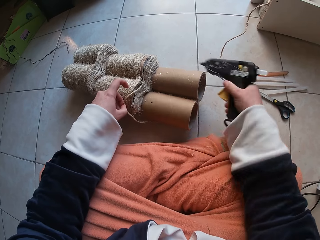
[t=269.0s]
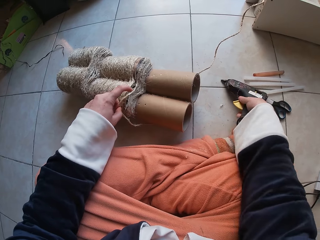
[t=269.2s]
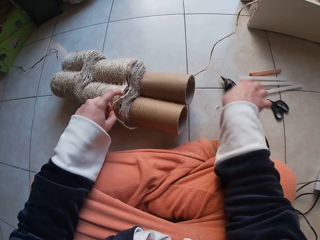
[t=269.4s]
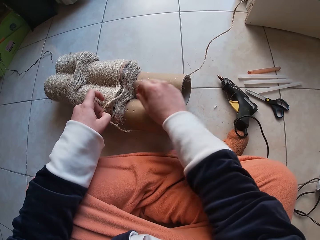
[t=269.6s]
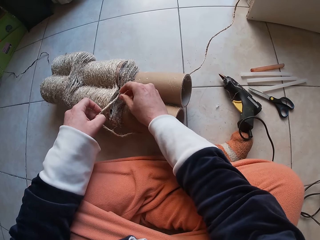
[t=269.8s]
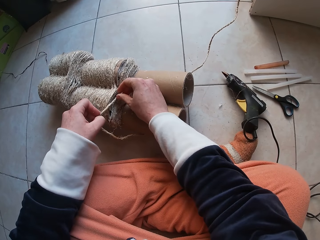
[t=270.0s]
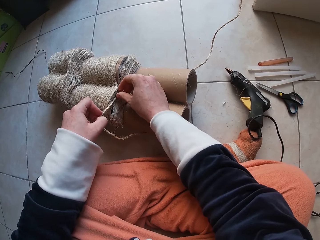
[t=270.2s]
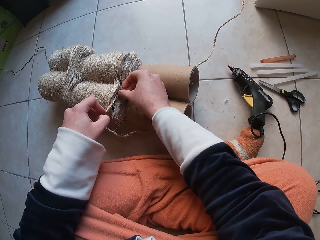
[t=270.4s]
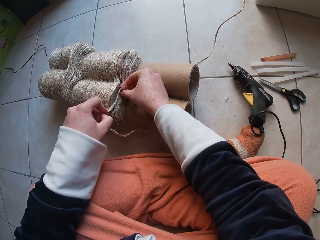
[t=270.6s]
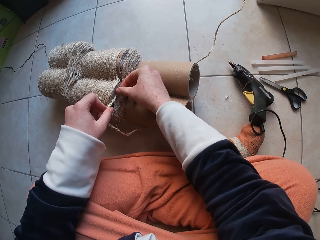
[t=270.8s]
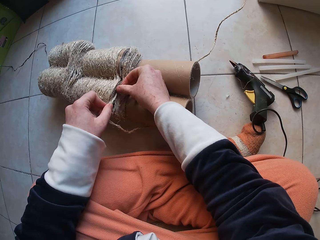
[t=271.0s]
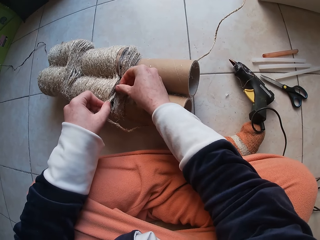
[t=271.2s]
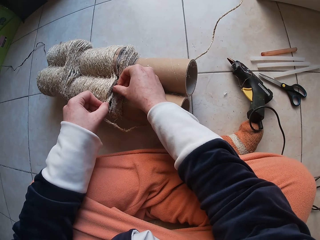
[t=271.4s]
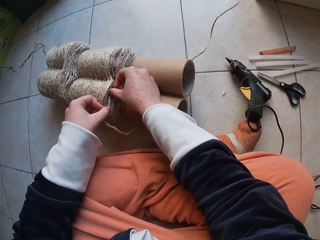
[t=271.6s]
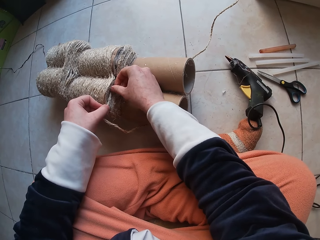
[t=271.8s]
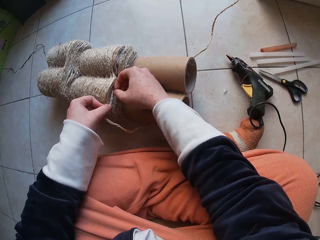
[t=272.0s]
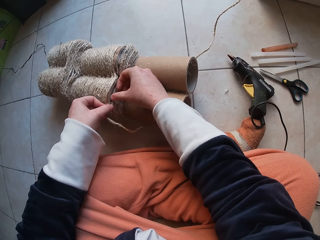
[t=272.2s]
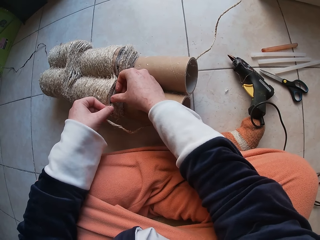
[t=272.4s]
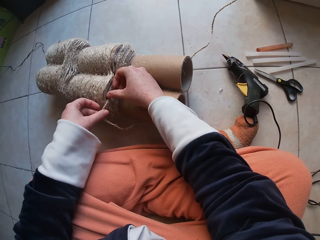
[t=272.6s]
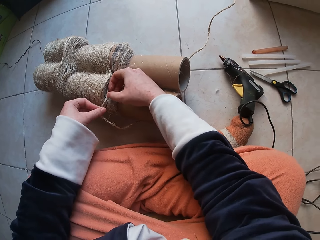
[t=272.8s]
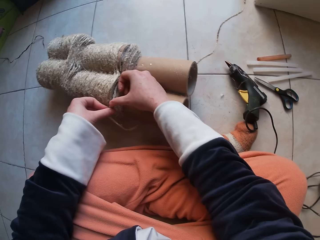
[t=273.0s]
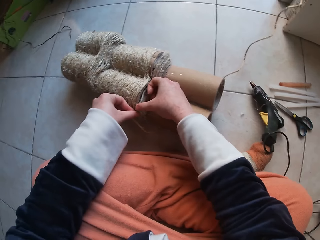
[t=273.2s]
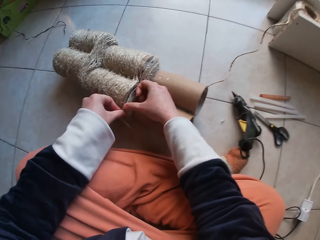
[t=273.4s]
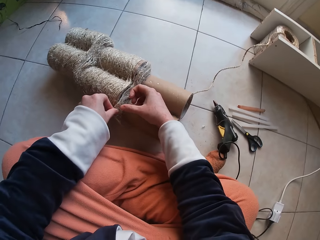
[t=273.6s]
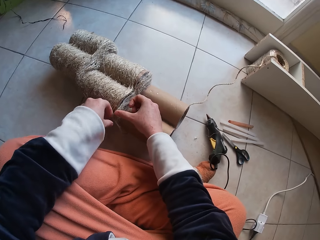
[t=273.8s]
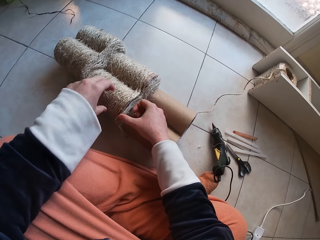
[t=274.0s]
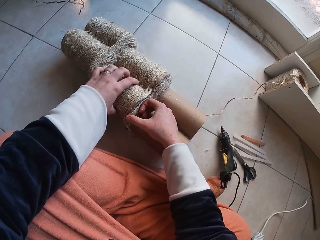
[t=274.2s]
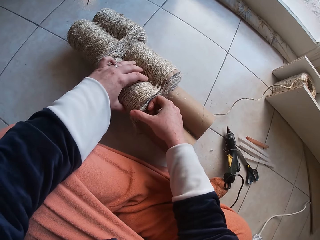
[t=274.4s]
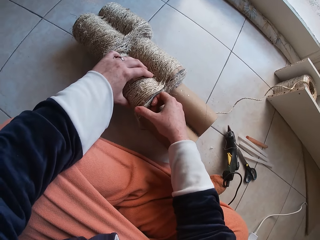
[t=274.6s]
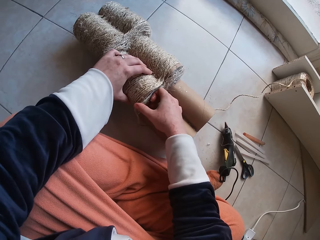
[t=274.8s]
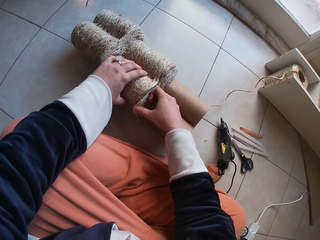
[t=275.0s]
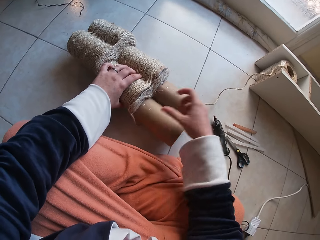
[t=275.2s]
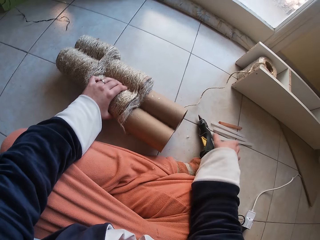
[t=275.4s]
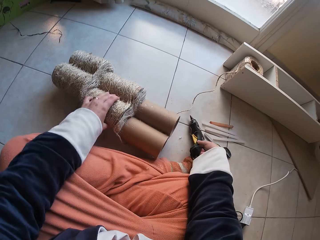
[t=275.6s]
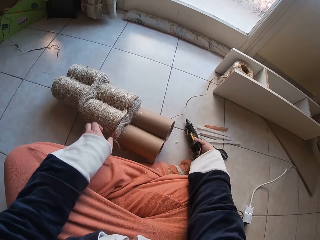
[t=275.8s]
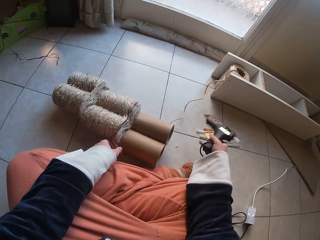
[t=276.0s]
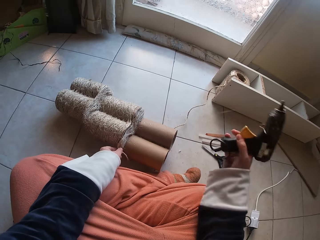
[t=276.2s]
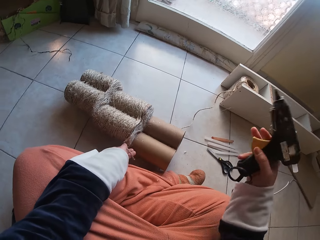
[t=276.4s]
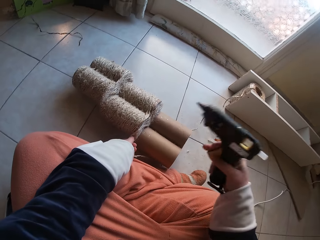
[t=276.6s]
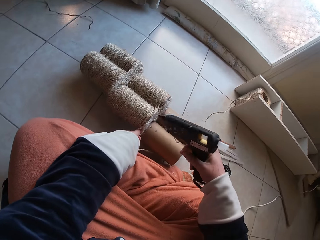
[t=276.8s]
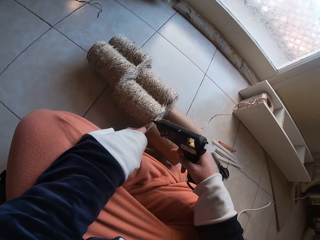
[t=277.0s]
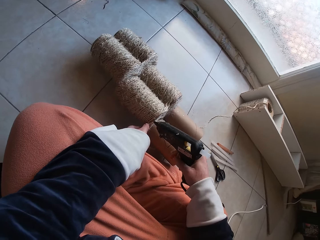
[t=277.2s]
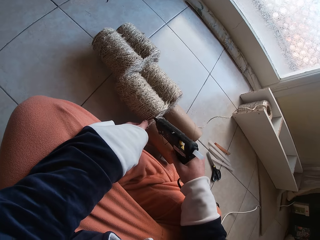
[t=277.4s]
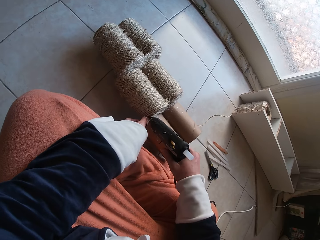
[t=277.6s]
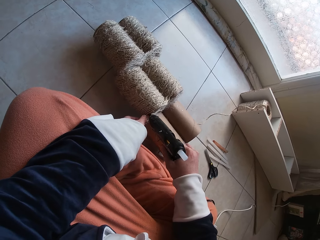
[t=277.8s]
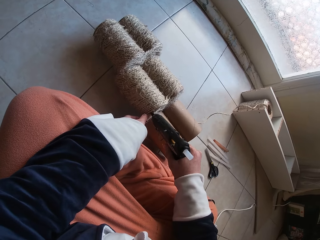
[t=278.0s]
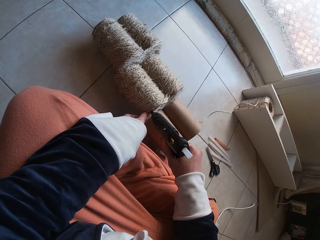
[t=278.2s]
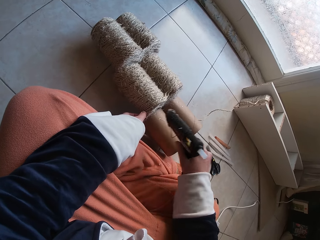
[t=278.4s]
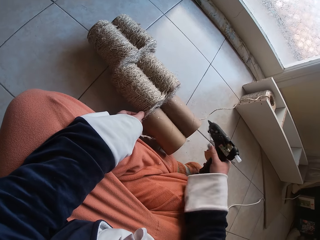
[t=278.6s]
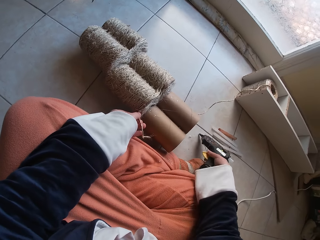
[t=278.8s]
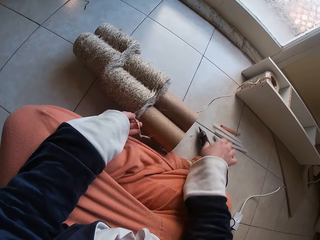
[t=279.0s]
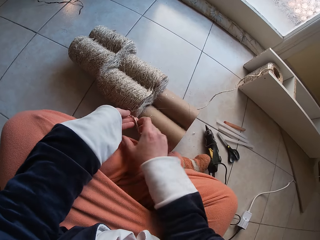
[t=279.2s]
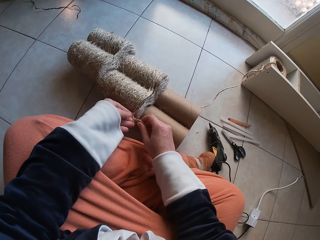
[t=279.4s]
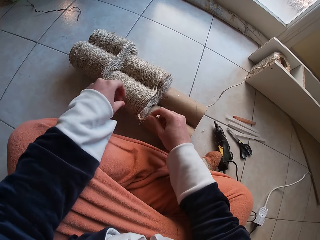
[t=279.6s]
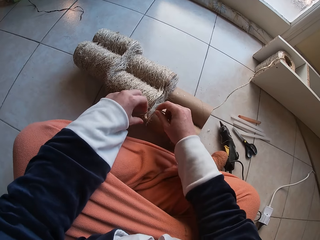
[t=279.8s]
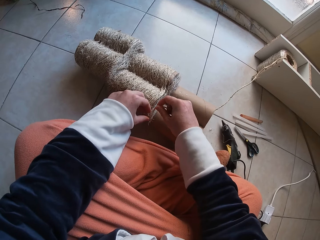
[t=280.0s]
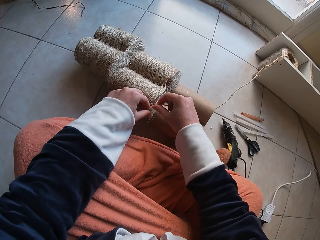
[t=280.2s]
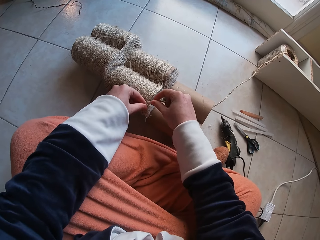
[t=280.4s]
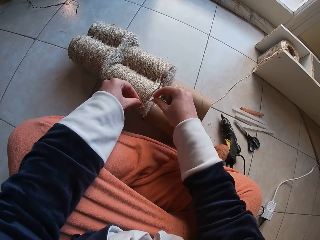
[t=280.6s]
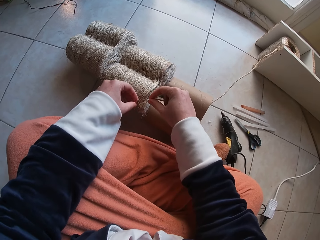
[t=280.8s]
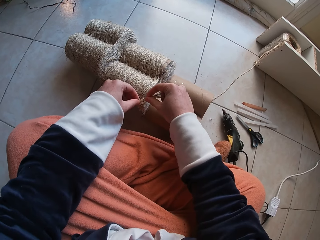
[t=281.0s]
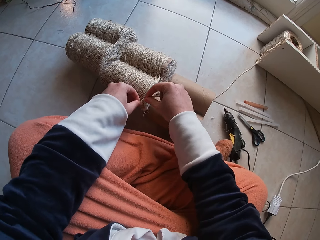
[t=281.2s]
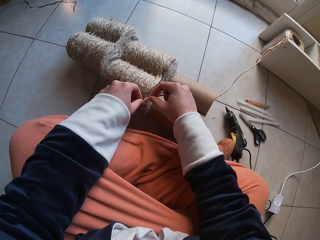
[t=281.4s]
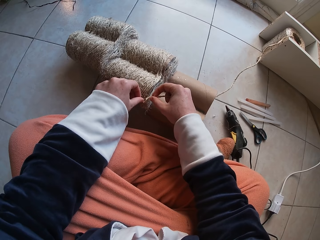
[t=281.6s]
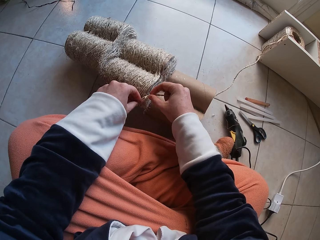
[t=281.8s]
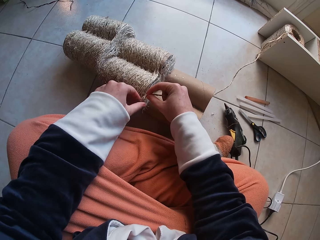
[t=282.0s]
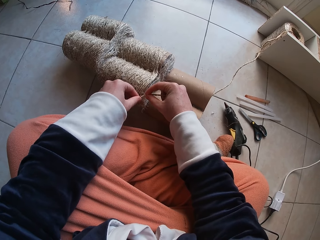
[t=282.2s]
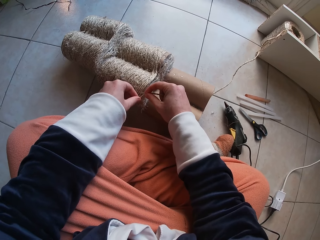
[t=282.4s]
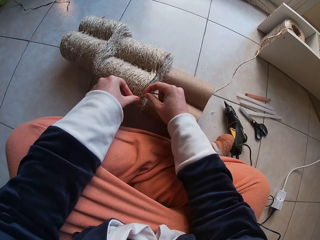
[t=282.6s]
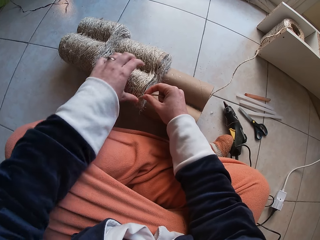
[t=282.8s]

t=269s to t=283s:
The camera wearer drops the glue gun in her right hand on the floor. She attaches the thread in her left hand on the cardboard tube on the floor with her right hand. She picks up the glue gun on the floor with her right hand. She holds the glue gun. She applies glue on the cardboard tube on the floor with the glue gun in her right hand. She drops the glue gun in her right hand on the floor. She attaches the thread in her left hand on the cardboard tube on the floor with her right hand.

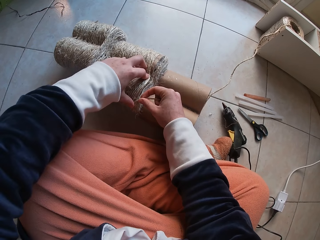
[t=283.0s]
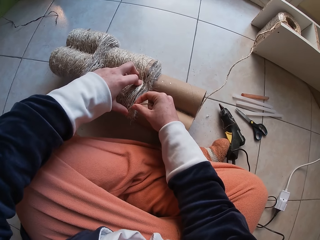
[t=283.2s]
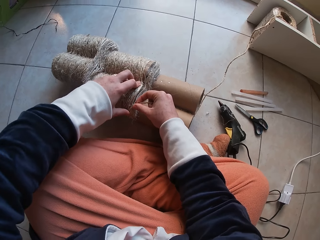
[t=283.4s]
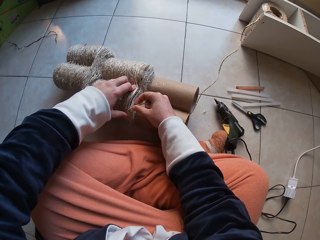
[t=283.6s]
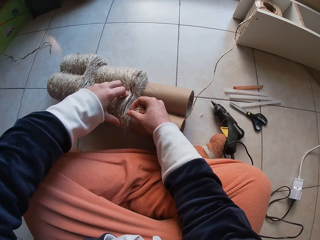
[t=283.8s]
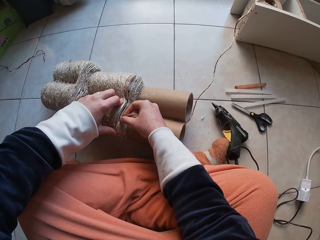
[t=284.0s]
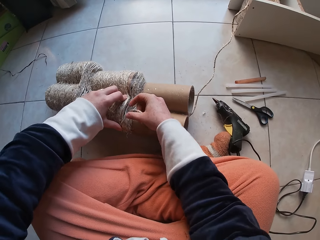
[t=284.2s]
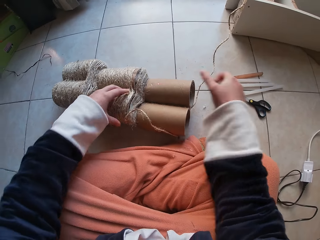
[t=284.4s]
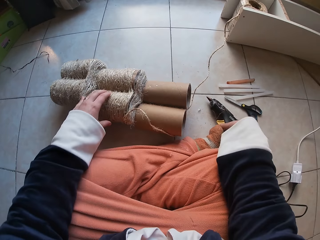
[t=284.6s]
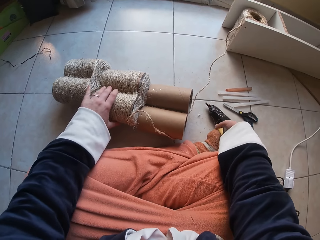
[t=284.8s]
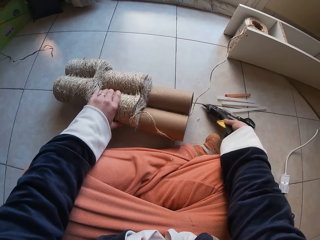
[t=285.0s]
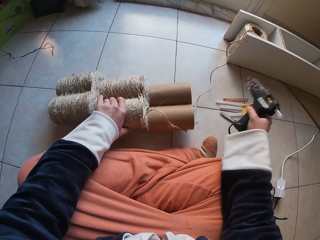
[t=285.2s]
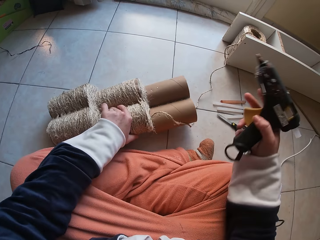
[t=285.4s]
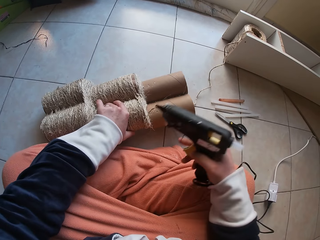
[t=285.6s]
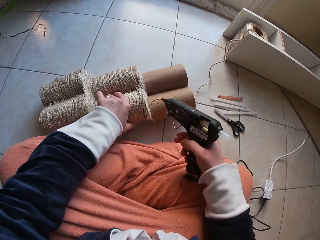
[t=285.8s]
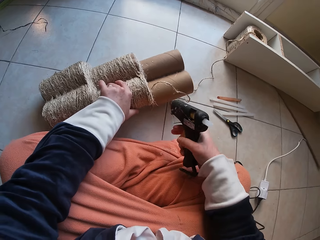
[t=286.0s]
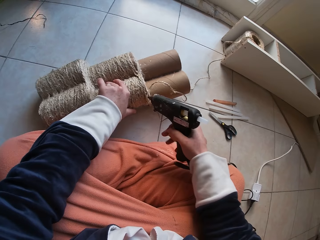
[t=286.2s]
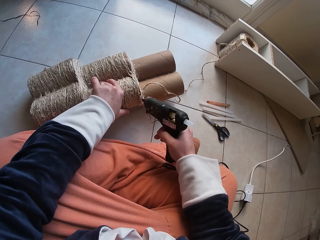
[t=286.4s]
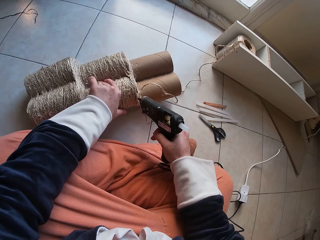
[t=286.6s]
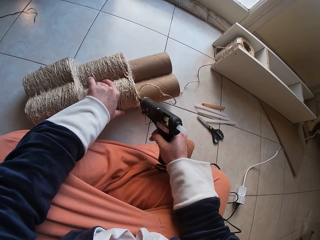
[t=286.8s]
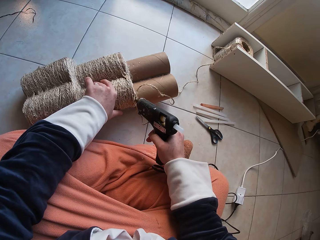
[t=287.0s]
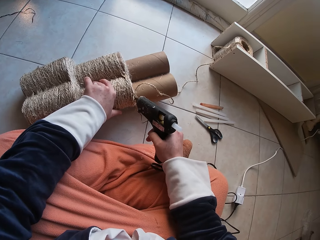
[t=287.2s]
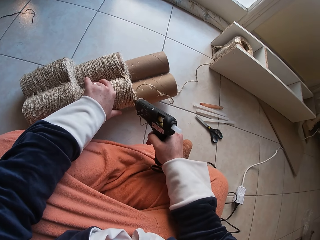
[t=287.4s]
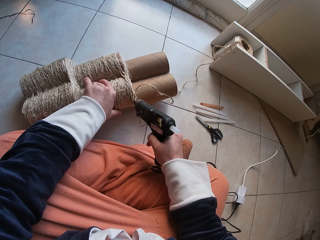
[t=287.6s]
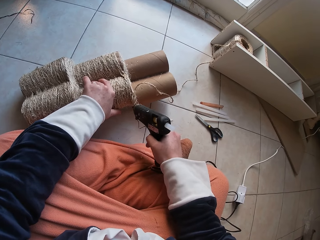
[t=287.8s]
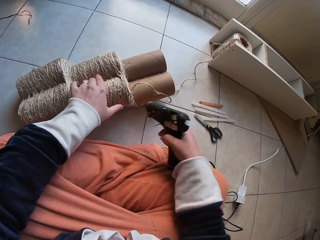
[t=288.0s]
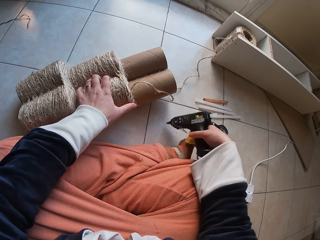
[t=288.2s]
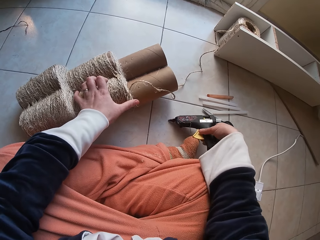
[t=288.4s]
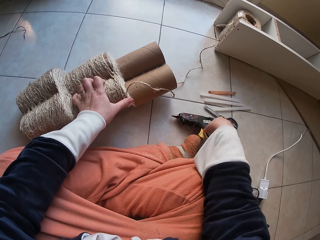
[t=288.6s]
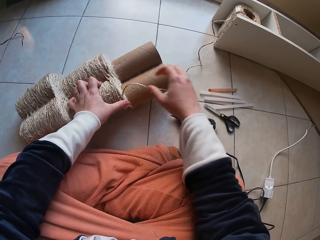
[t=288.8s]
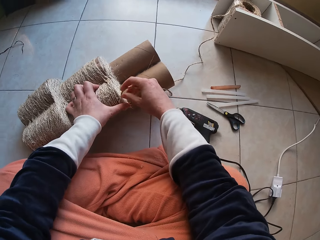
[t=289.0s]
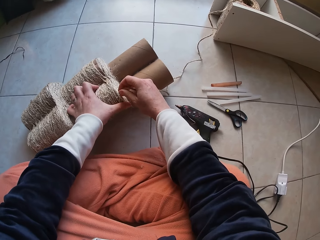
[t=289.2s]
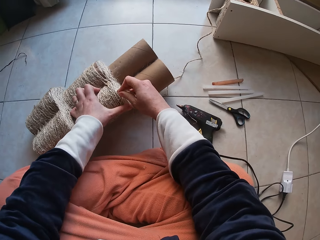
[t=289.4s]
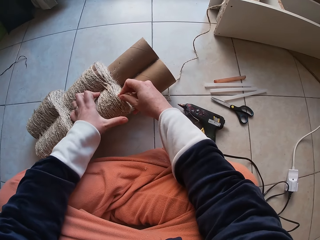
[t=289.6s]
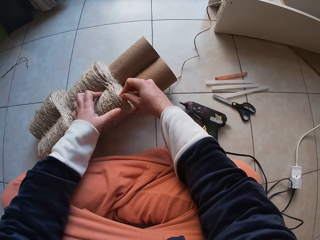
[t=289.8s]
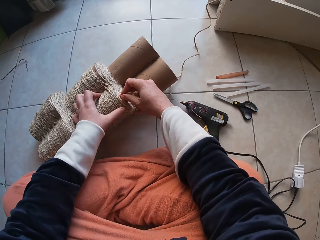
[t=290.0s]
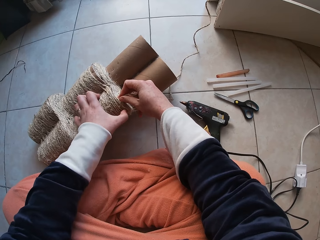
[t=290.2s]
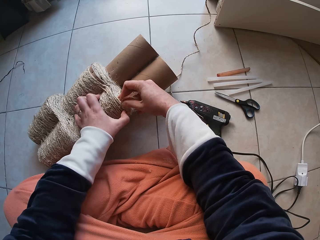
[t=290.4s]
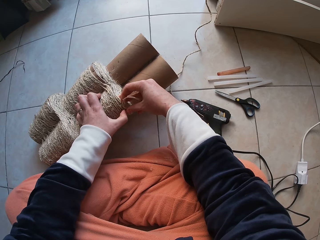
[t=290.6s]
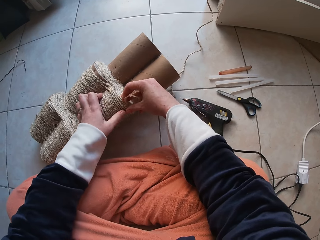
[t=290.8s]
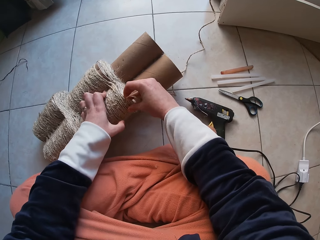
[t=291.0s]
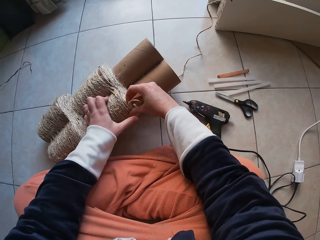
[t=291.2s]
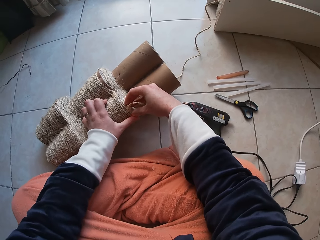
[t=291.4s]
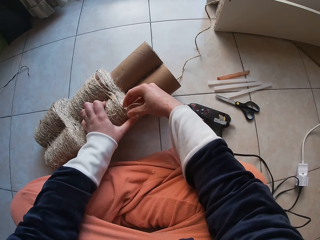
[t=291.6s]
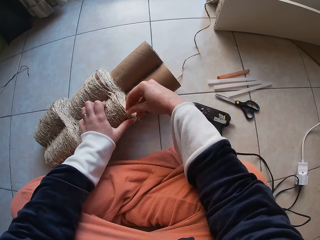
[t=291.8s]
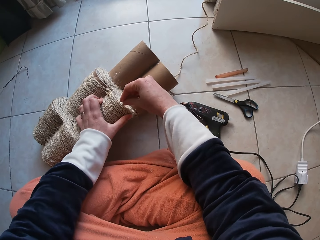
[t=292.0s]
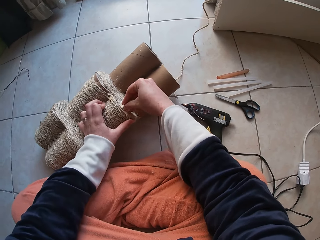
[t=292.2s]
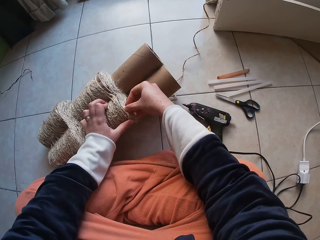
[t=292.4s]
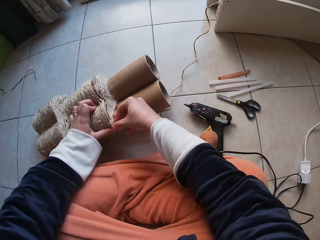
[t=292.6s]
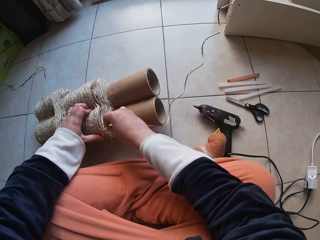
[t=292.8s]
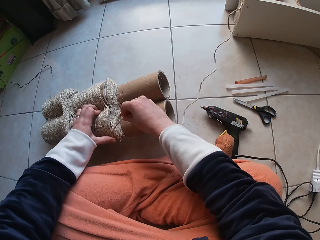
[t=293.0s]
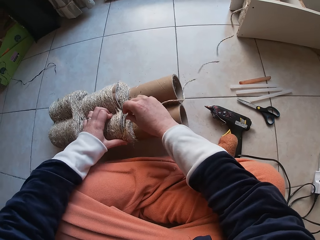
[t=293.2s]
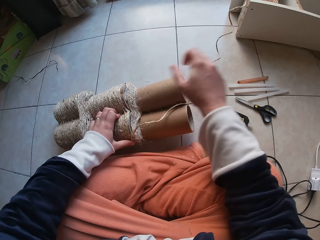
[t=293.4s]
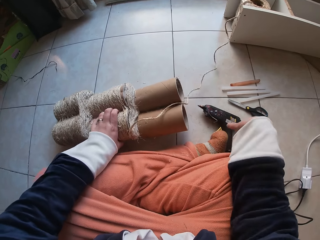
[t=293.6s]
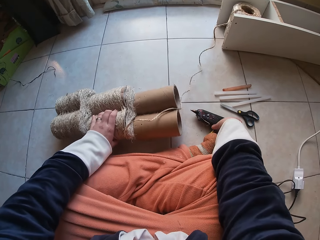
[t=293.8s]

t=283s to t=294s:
The camera wearer picks up the glue gun on the floor with her right hand. She adjusts the cardboard tube on the floor with her left hand. She applies glue on the grass rope on the cardboard with the glue gun in her right hand. She drops the glue machine in her right hand on the floor. She rolls the grass rope around each other on the cardboard tube on the floor with both hands. She attaches the string on the roller. She adjusts the cardboard tube on the floor with her left hand.
